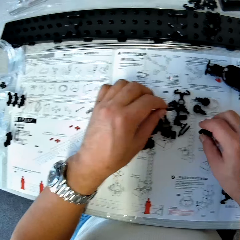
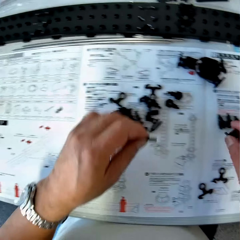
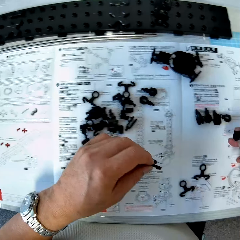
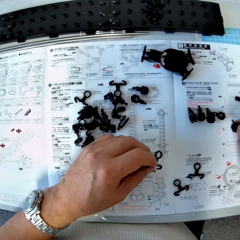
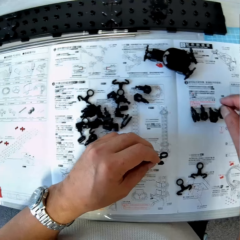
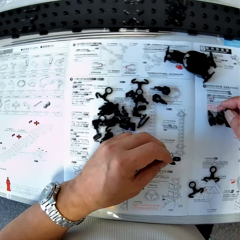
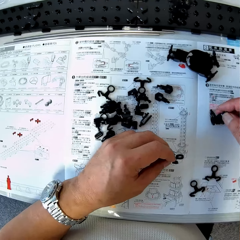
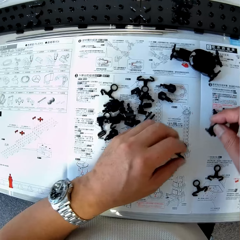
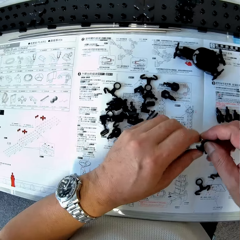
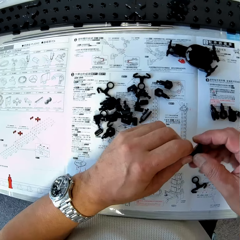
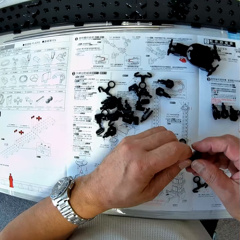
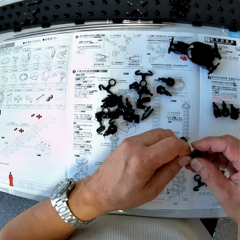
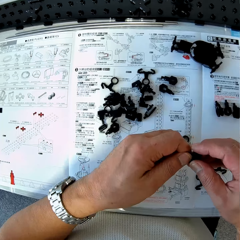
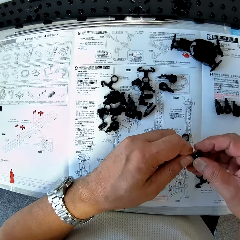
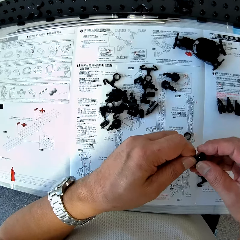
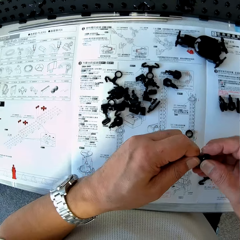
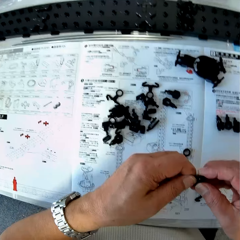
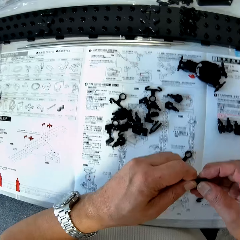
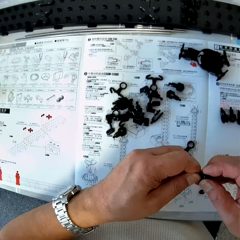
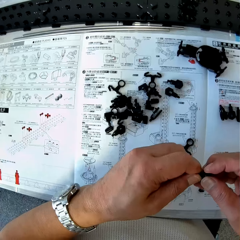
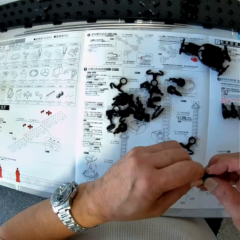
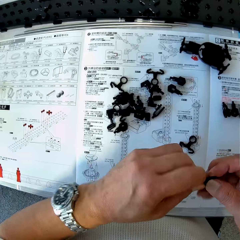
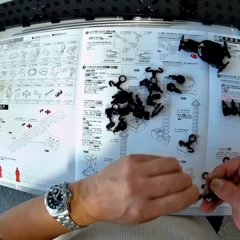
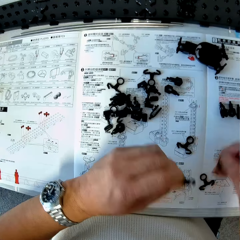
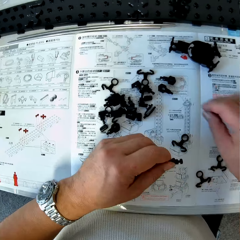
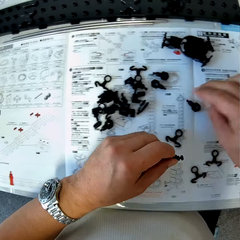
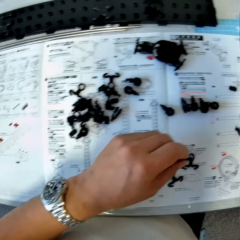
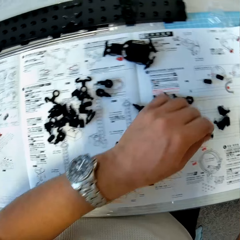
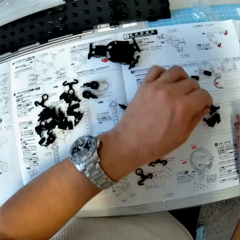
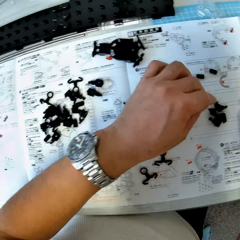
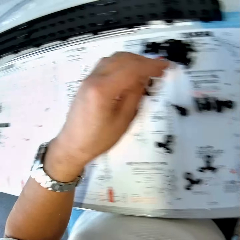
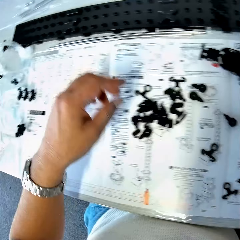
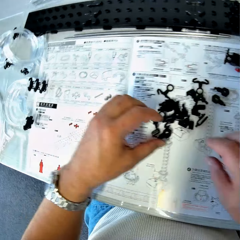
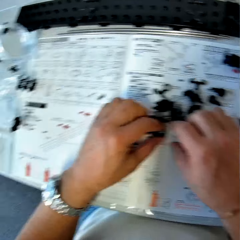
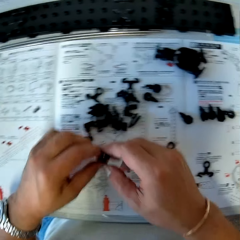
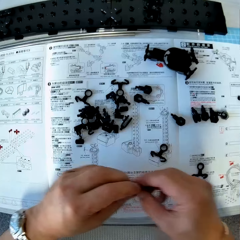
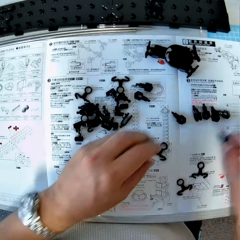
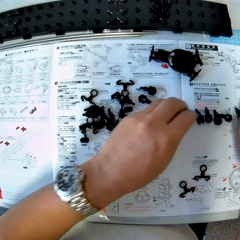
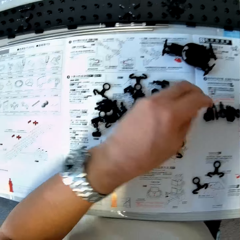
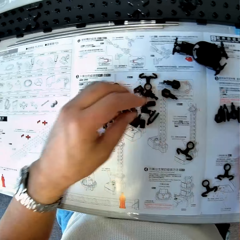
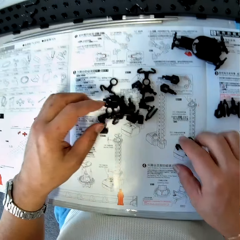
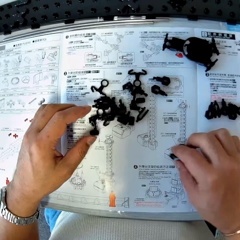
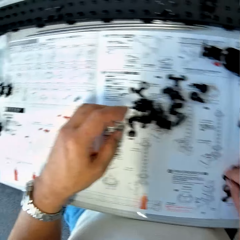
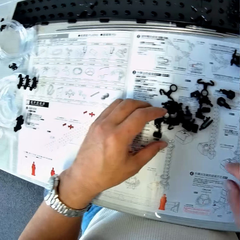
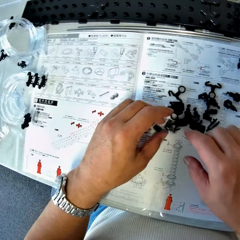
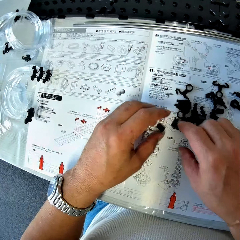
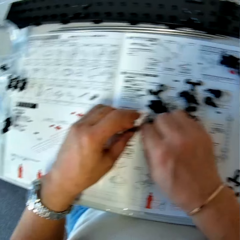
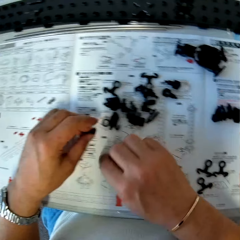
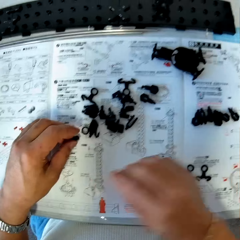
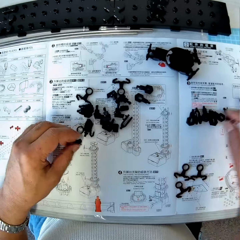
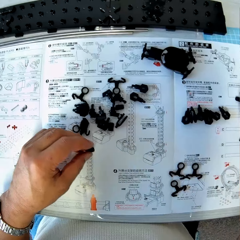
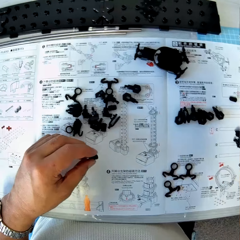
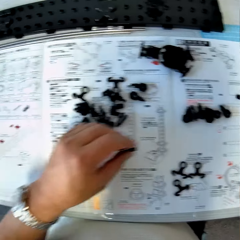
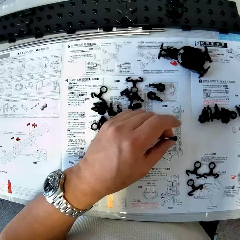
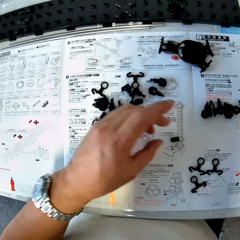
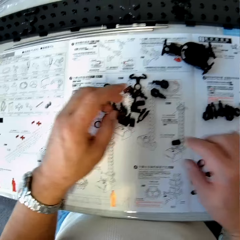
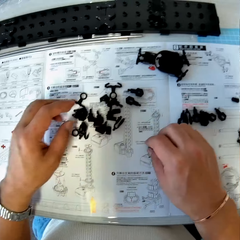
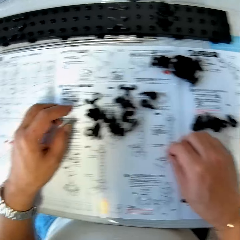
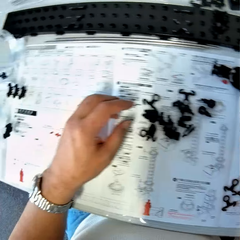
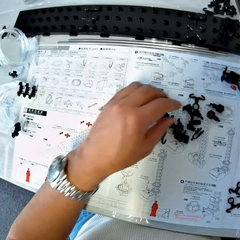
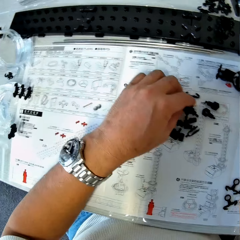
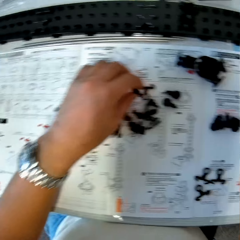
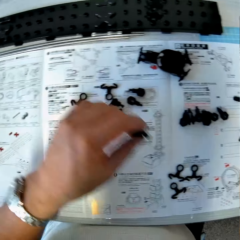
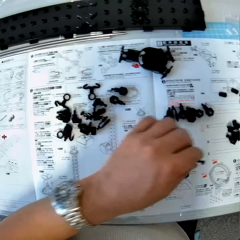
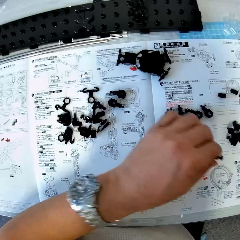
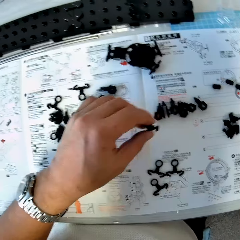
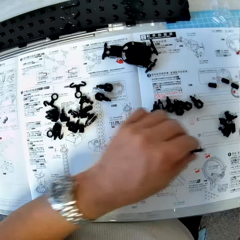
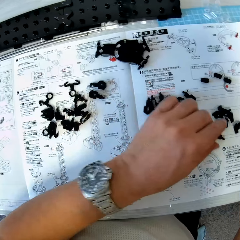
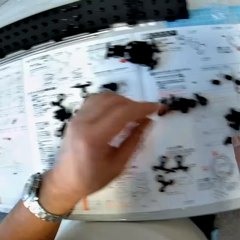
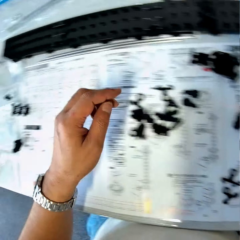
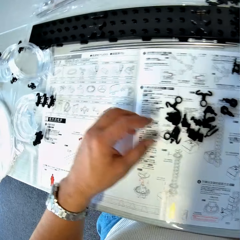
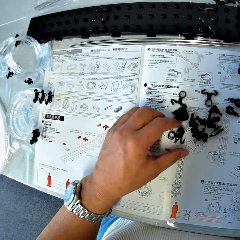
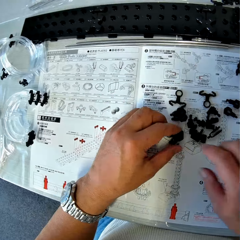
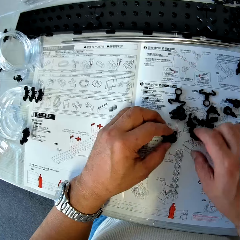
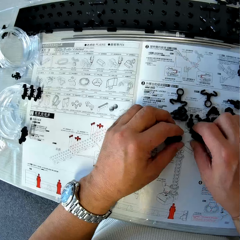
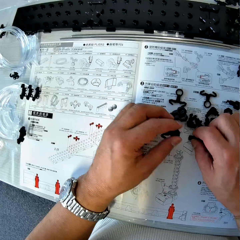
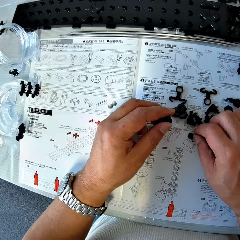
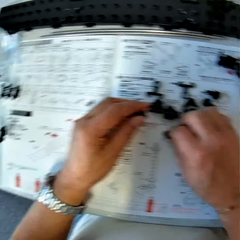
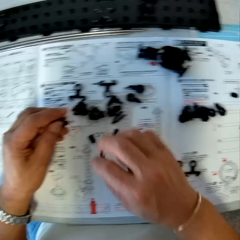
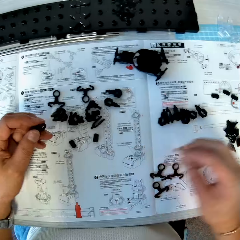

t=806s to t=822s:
The camera wearer picks up an arm holder and an arm. They put the arm on the paper. They disconnect the arm holder and the arm wrench. They pick up the arm holder. They put the arm holder on the table. They pick up the arm sheath. They pick up the arm wrench. They put the arm wrench on the paper.

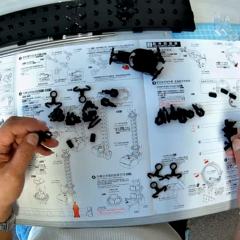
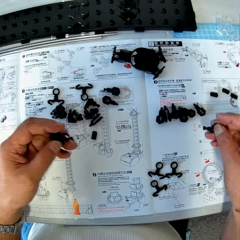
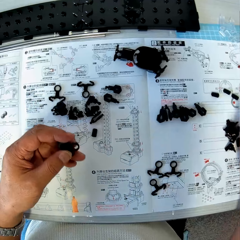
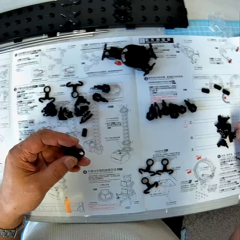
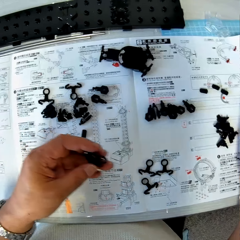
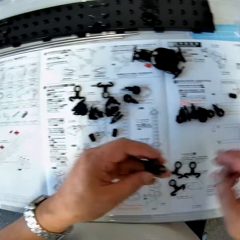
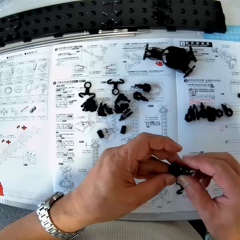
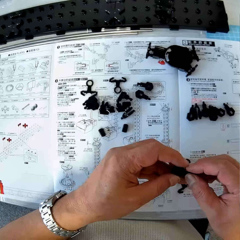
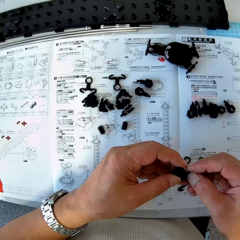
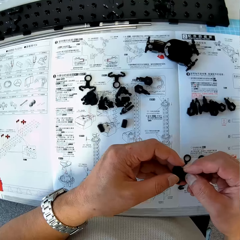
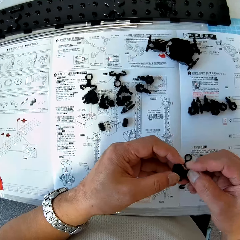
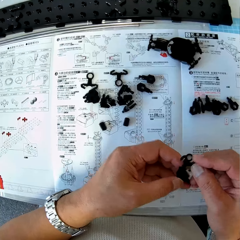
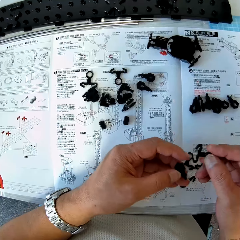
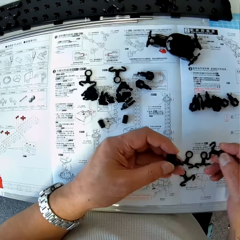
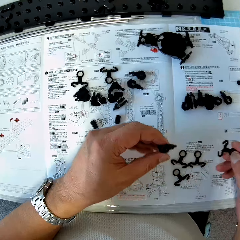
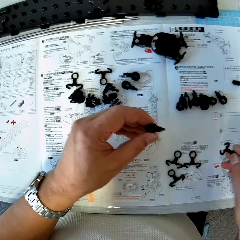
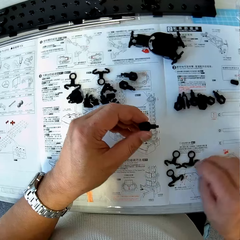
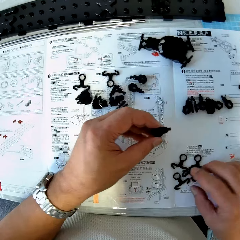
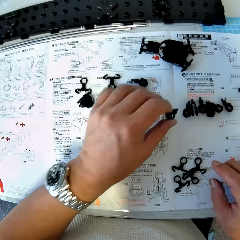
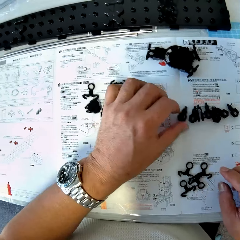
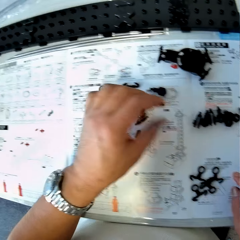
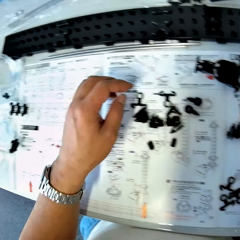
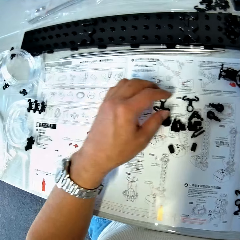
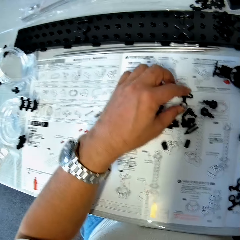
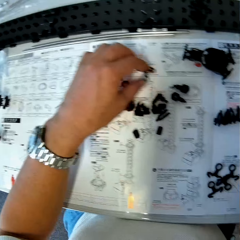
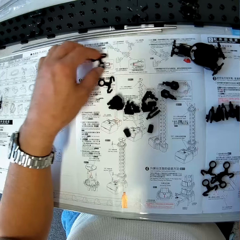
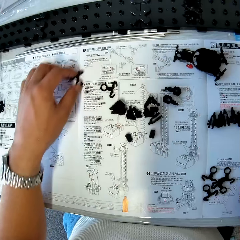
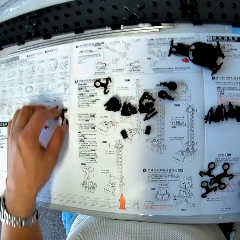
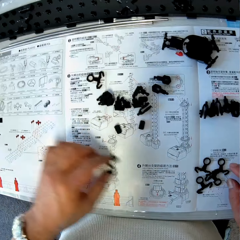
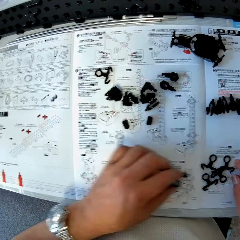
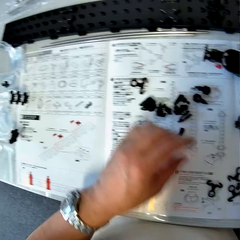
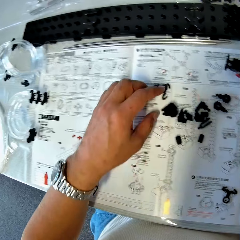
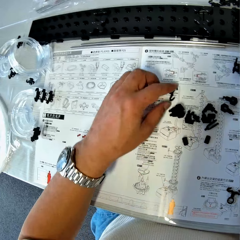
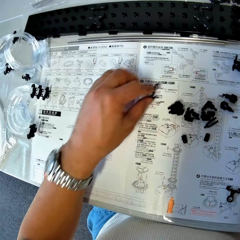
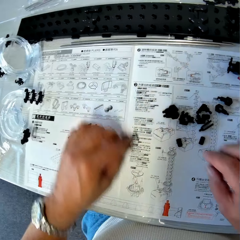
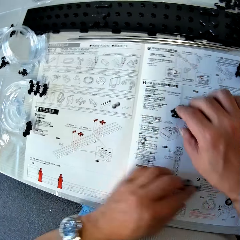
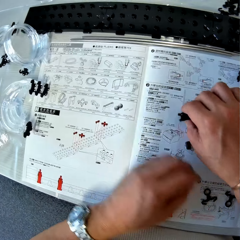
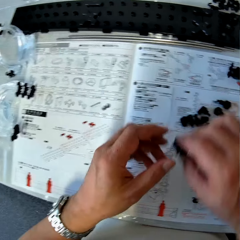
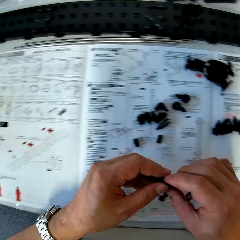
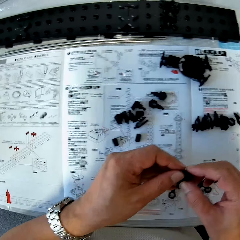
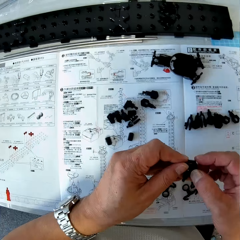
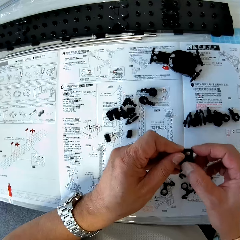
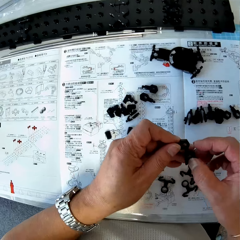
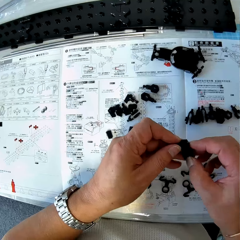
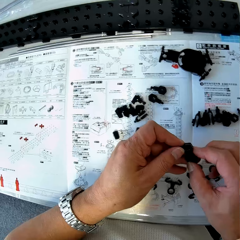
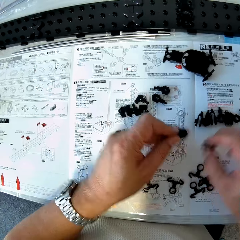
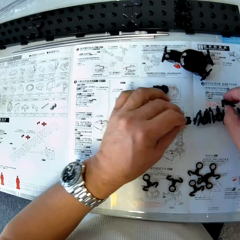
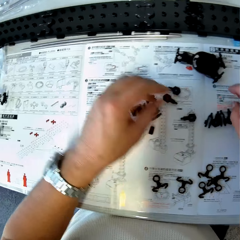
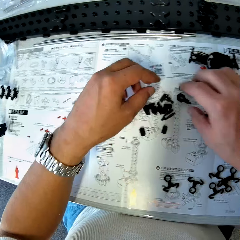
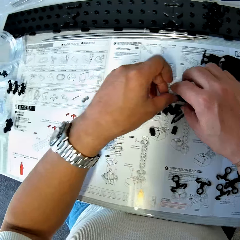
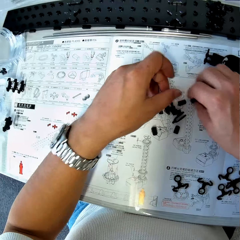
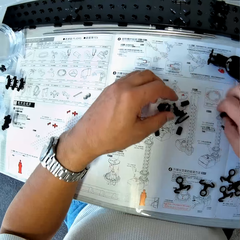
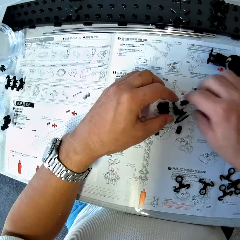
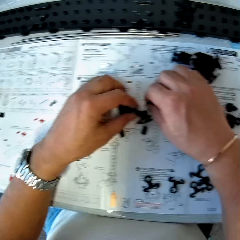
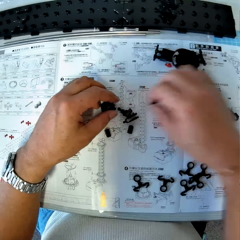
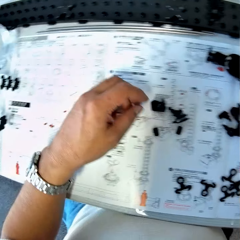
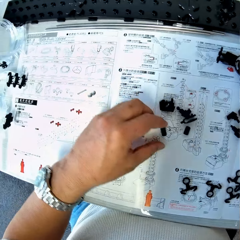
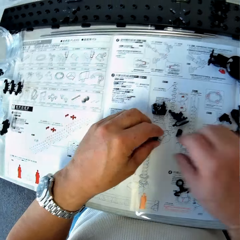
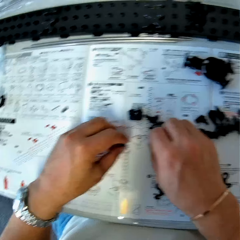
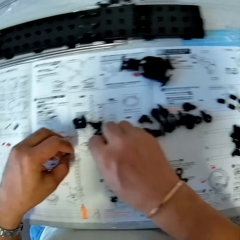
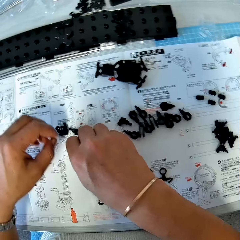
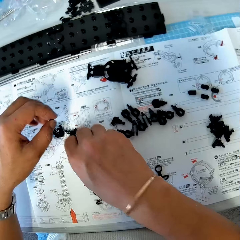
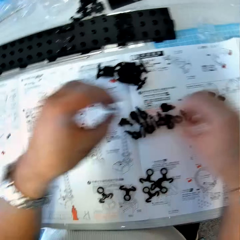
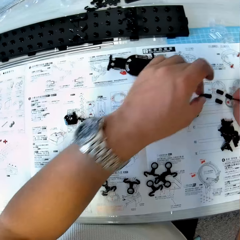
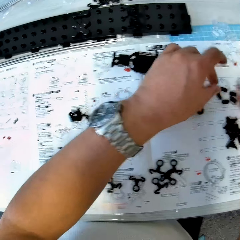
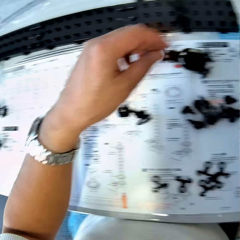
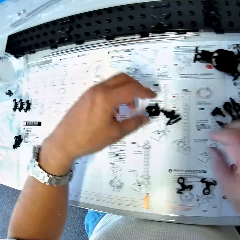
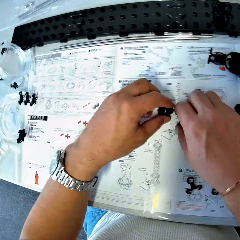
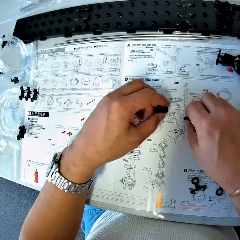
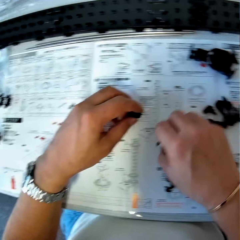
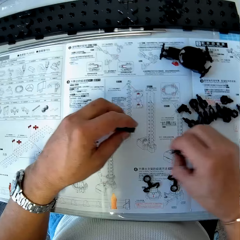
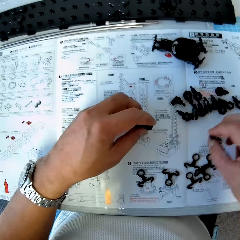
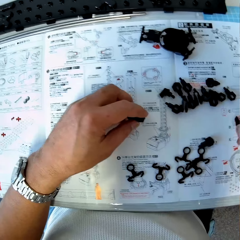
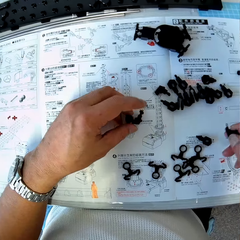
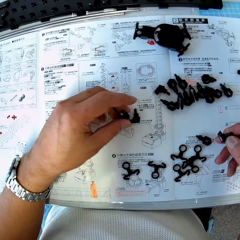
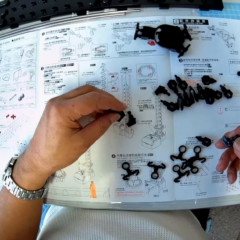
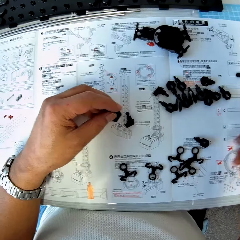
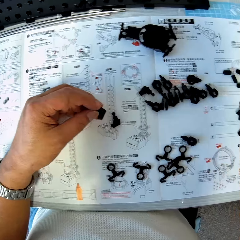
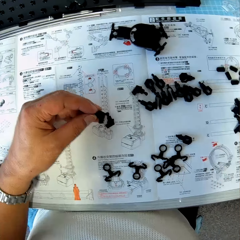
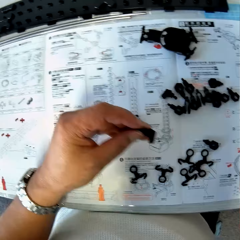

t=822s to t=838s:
The camera wearer picks up an arm wrench. He puts the arm wrench on the paper. He disconnects the arm holder and the arm wrench. He drops the arm piece in his right hand on the table. He drops the arm holder on the table. He picks up the arm piece from the table. He drops the arm piece on the table. He picks up the arm piece from the table. He picks up the arm holder and the arm wrench from the table. He separates the arm holder from the arm wrench. He drops the arm holder and the arm wrench on the table. He sorts pieces of space rail parts on the table.
